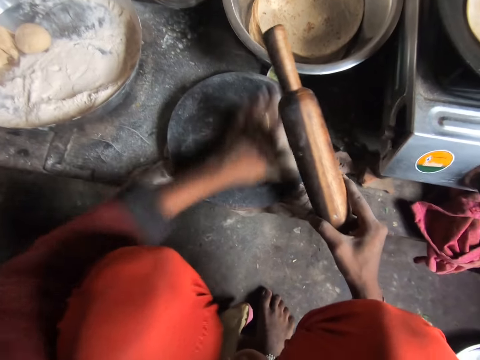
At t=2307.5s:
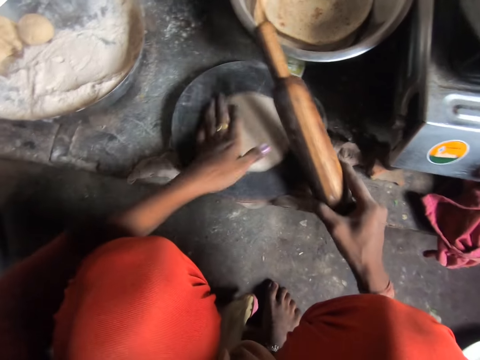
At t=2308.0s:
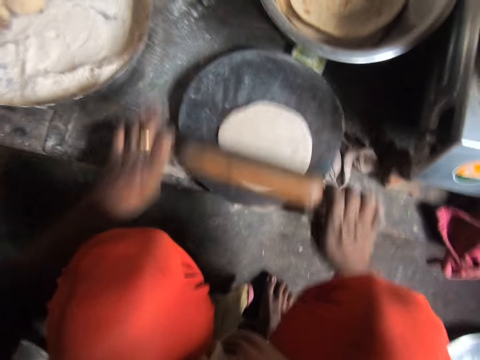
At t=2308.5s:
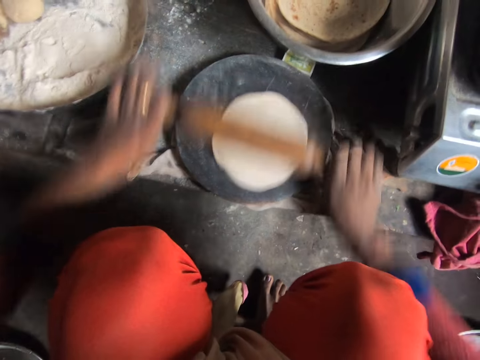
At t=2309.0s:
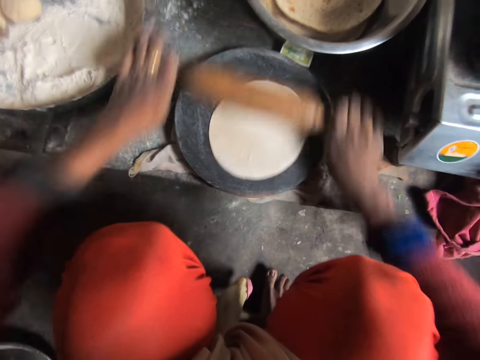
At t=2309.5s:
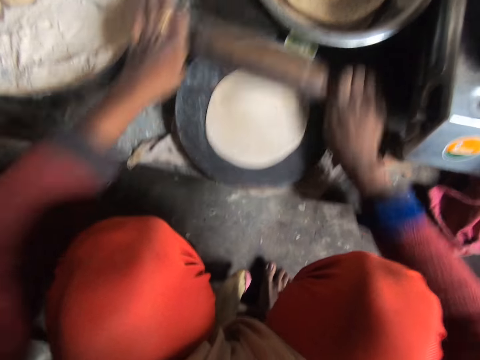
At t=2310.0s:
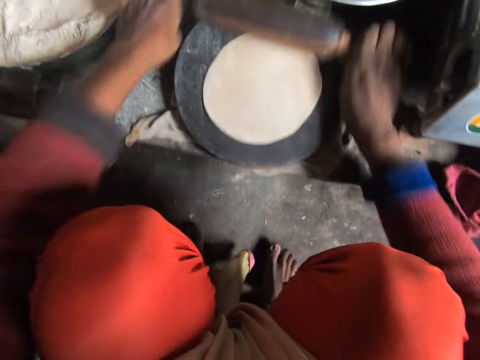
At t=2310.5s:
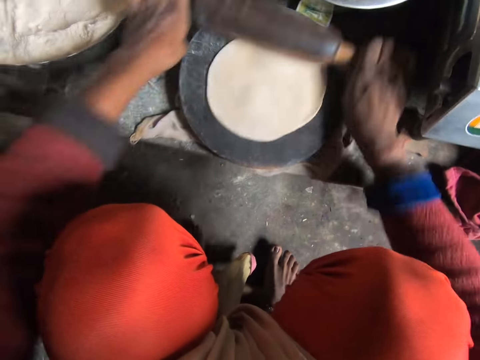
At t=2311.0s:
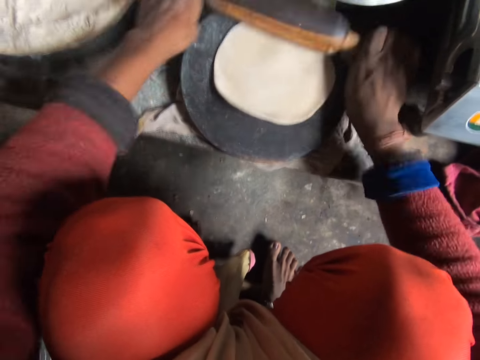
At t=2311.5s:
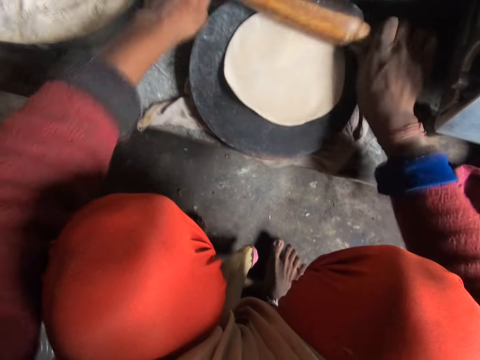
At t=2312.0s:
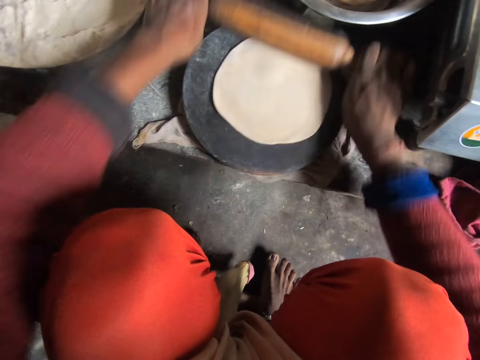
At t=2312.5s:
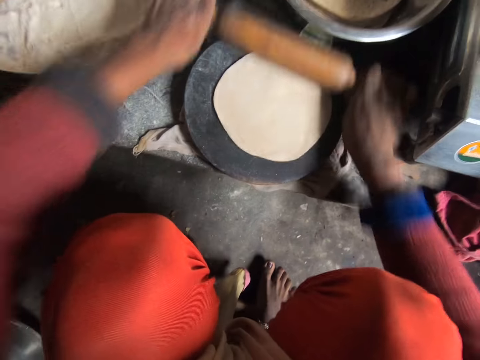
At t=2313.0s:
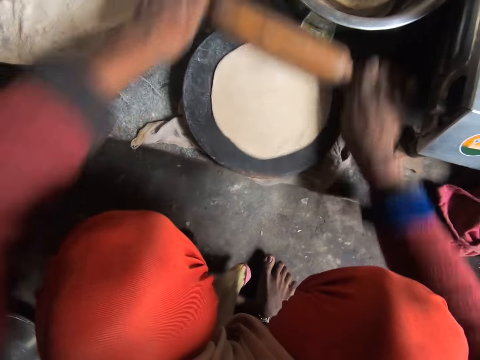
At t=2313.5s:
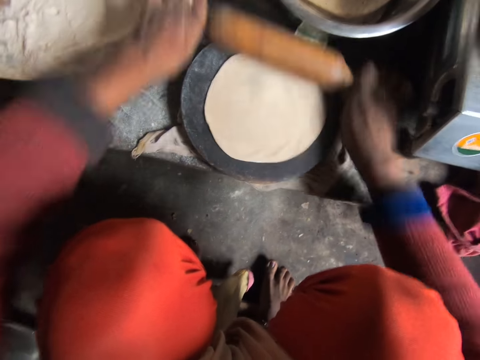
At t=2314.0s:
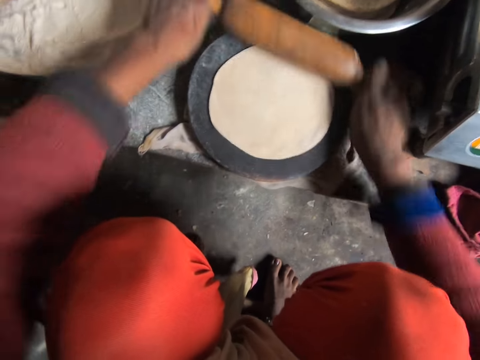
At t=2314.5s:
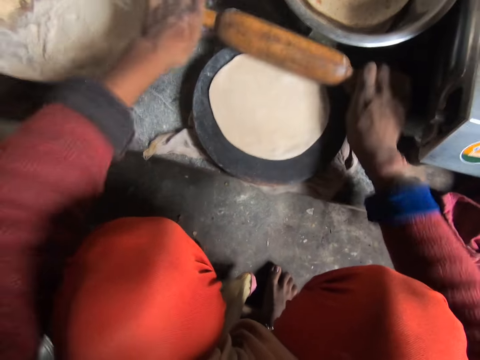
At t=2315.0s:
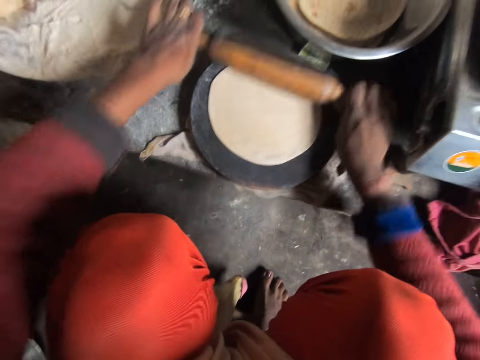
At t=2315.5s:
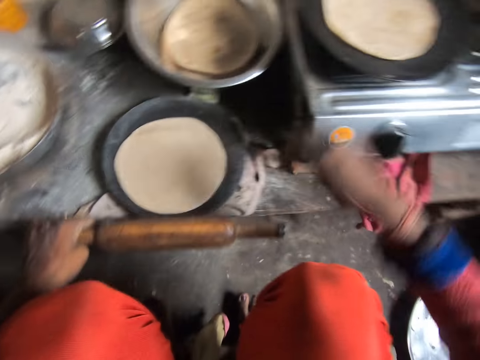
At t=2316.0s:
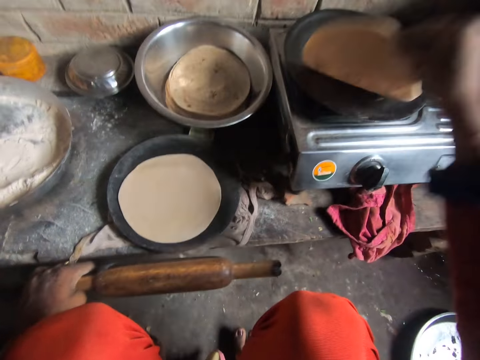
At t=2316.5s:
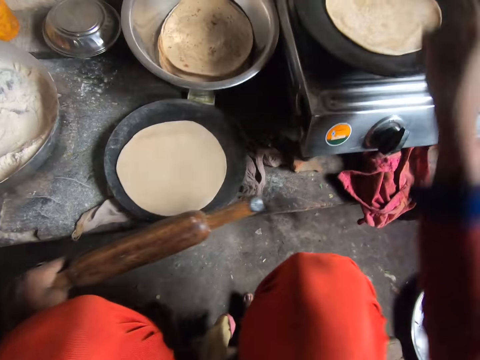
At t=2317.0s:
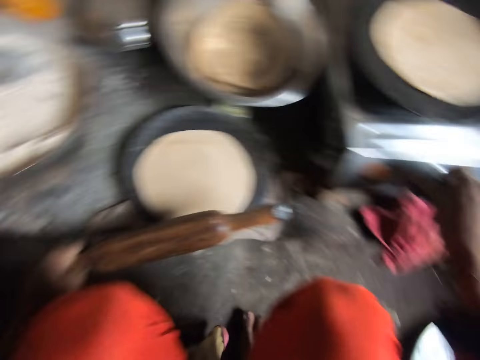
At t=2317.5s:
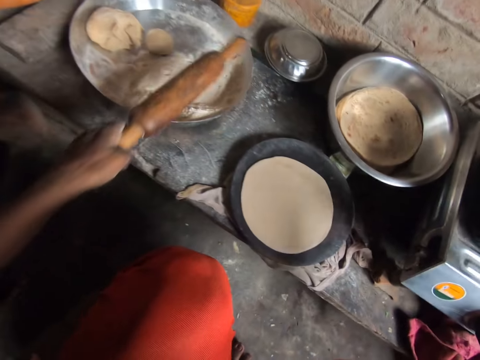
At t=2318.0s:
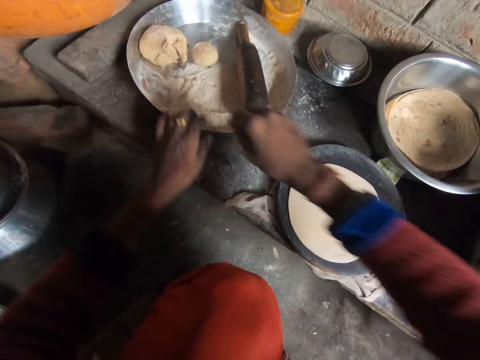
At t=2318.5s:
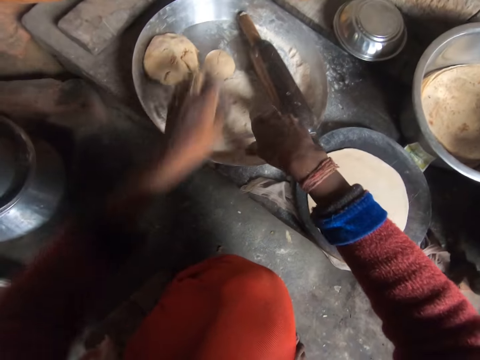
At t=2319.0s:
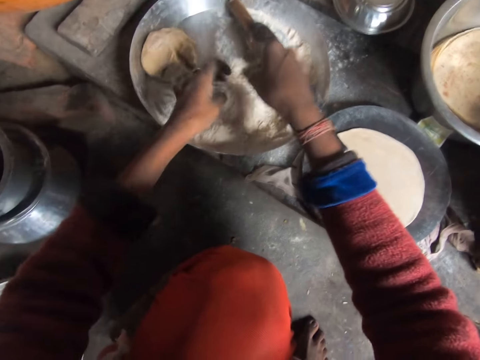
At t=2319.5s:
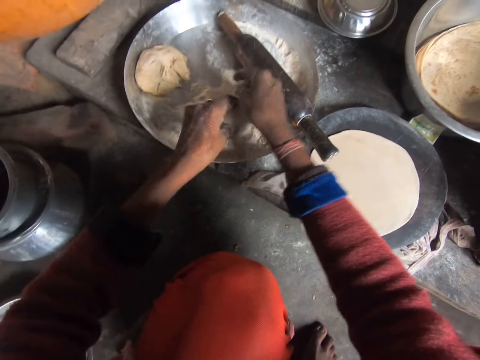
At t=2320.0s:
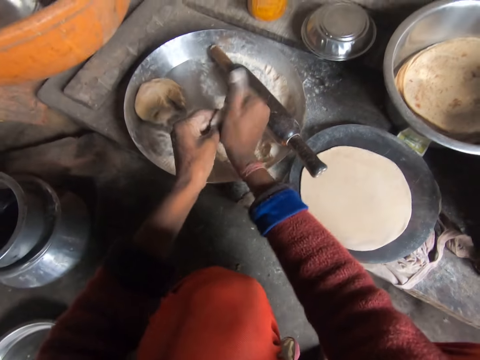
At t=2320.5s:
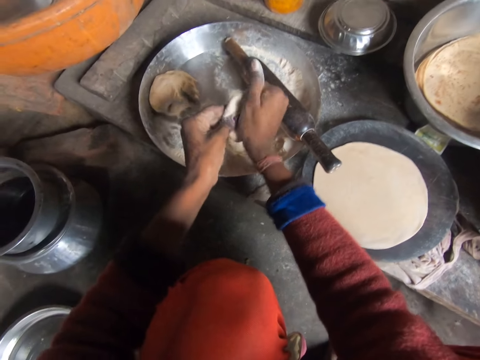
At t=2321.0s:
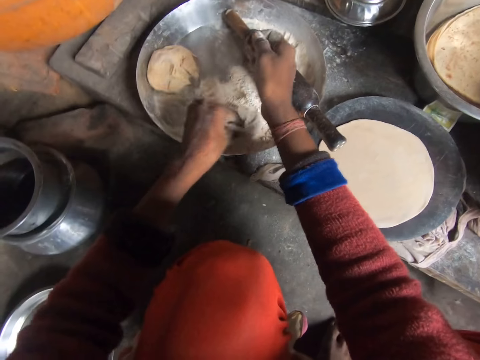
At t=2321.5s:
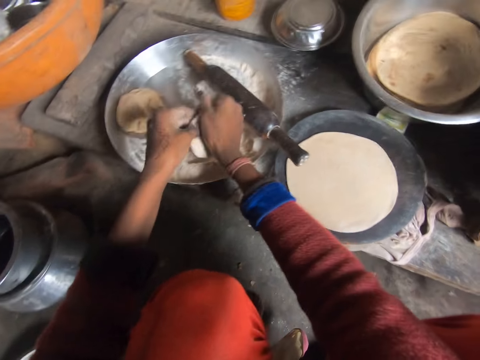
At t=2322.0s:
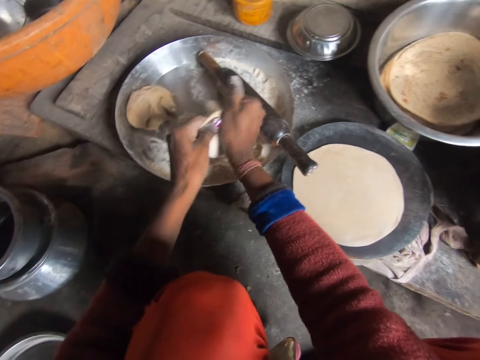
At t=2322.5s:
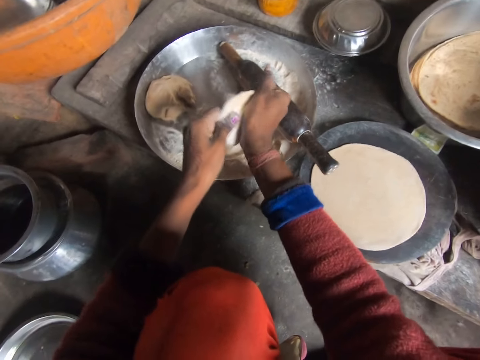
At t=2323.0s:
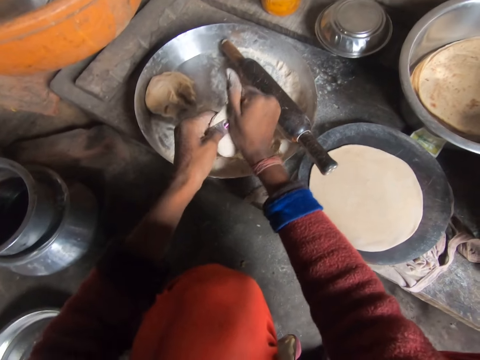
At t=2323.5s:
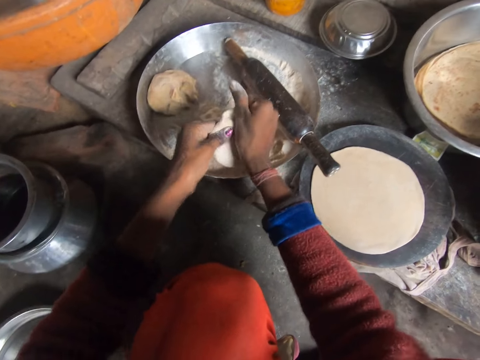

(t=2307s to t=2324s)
The camera wearer drops the pancake crust on the wooden board. She turns the pancake crust on the wooden board. She rolls out the pancake crust on the wooden board with the rolling pin. She turns the pancake on the frying pan. She turns off a phase of the cooker. She drops the rolling pin in the bowl. She moves the bowl on the cabinet. She picks up the pancake crust from the bowl. She adds flour to the pancake crust in her hand. She flattens the pancake crust with her hands. She rolls the piece of dough with her hand. She adds flour to the pancake crust in her hand. She flattens the pancake crust with her hands.

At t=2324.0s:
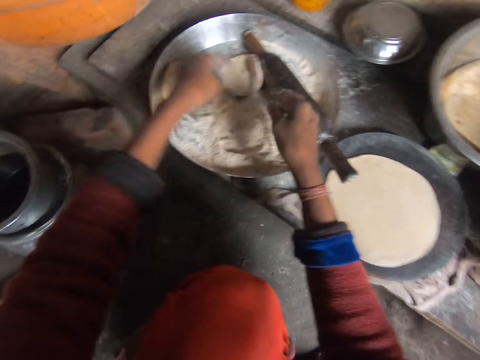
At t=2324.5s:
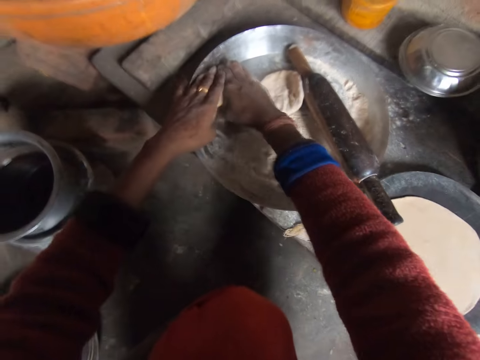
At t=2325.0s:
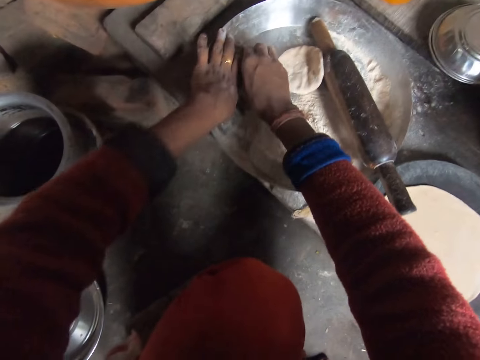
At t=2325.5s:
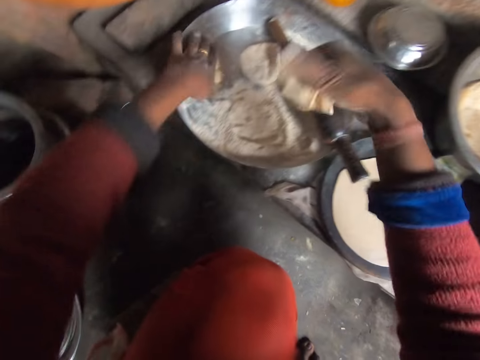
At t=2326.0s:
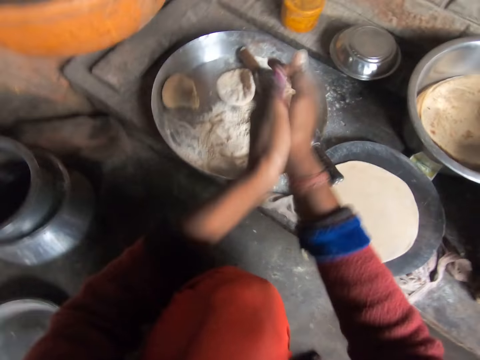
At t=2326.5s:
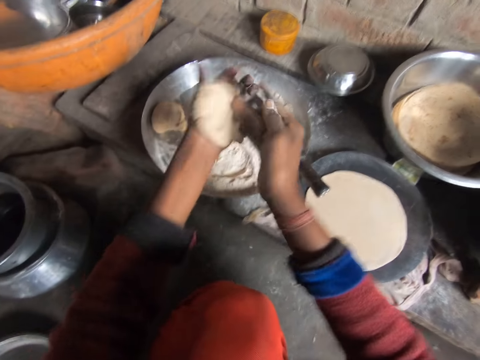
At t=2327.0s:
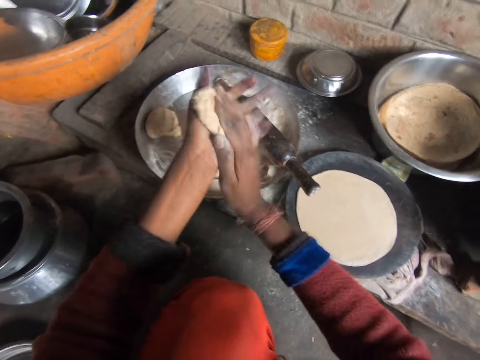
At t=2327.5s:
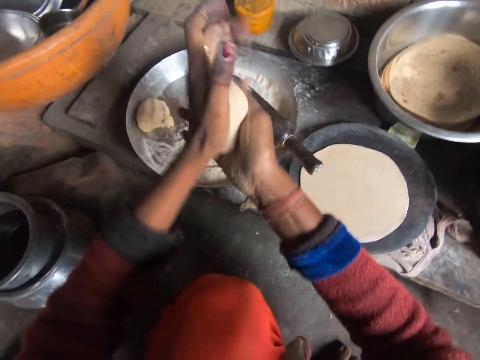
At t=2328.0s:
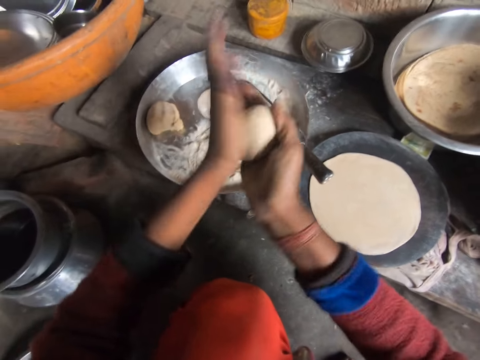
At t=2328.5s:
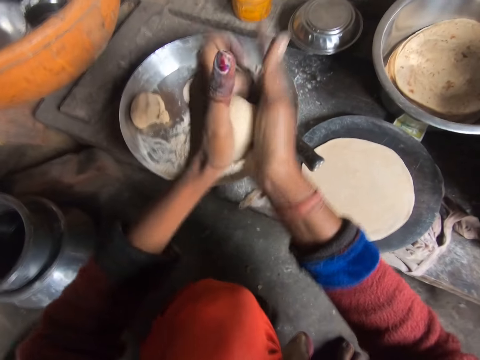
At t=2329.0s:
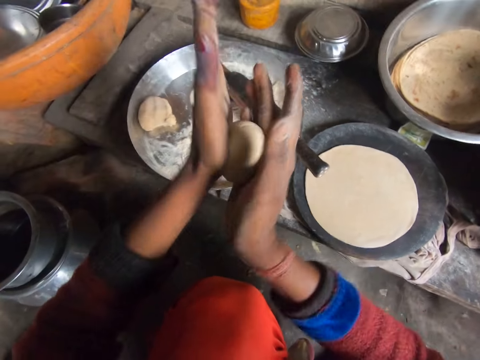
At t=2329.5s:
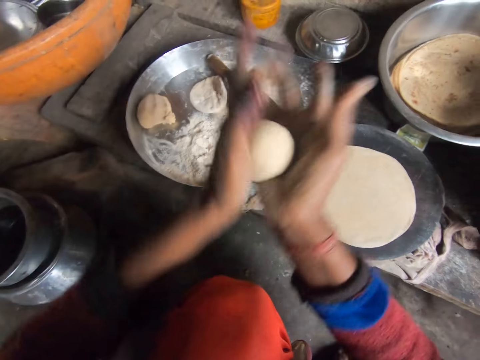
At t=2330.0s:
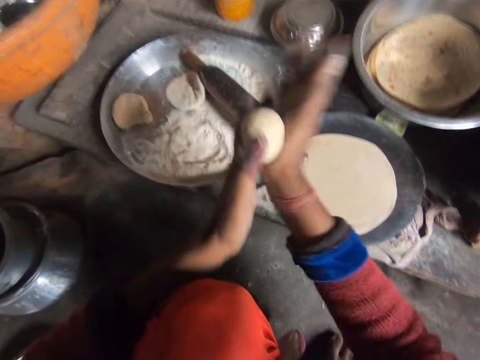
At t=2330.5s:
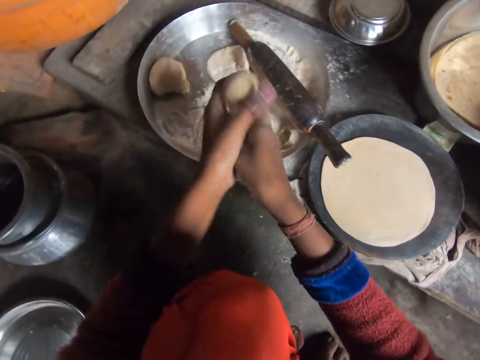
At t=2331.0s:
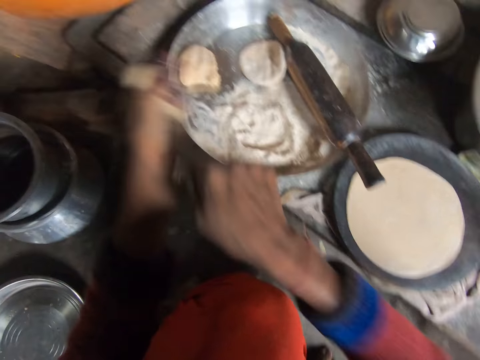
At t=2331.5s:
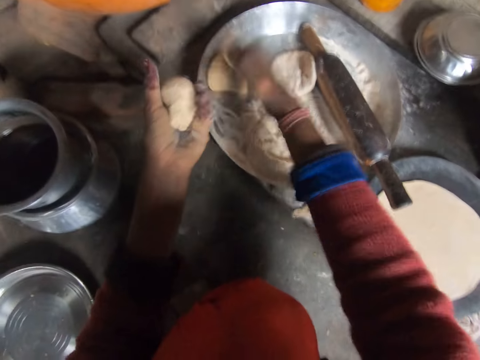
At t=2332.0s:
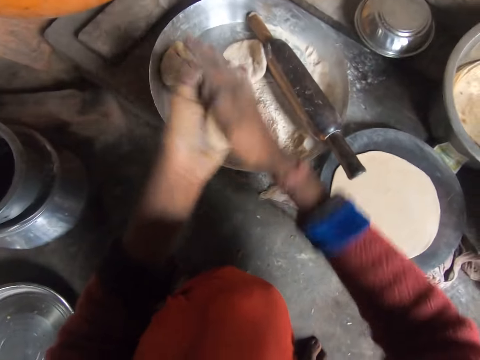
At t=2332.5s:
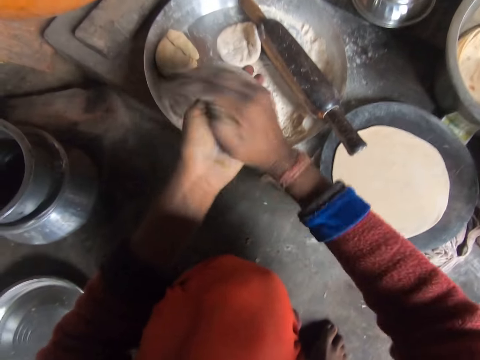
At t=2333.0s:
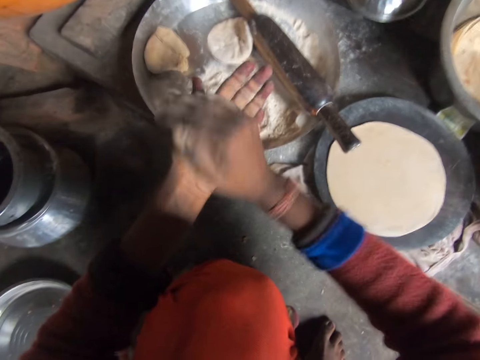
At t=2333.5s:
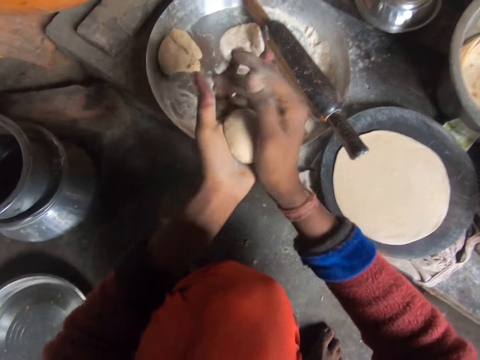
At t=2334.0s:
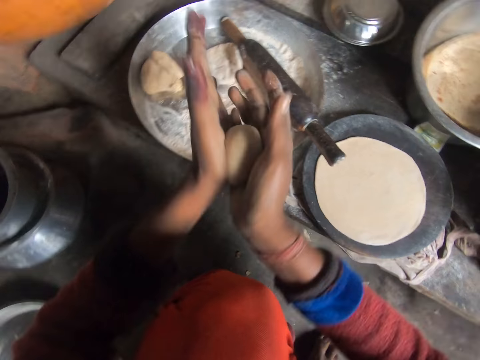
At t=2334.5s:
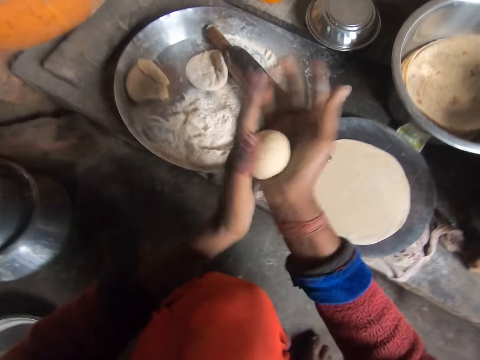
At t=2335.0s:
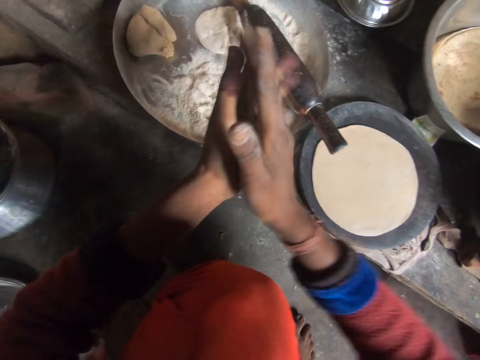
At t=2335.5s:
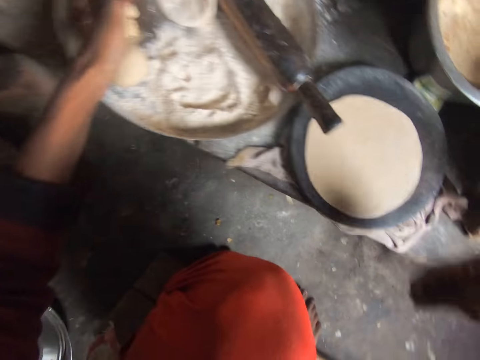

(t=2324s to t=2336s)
The camera wearer drops the pancake crust in her hand in the bowl. She takes out part of the pancake crust in the bowl. She cuts the dough into a small piece. She puts a piece of dough in a plate of flour. She rolls the pancake crust with her hands. She takes out part of the pancake crust in her hand. She cuts the dough into a small piece. She drops the pancake crust in the bowl. She rolls the piece of dough with her hand.
